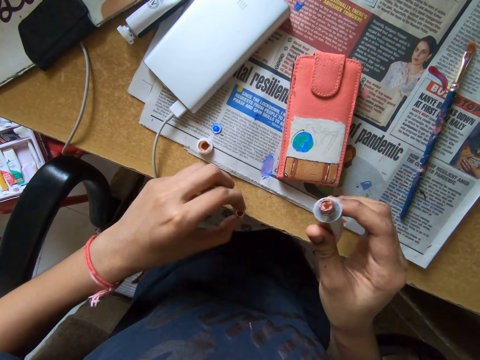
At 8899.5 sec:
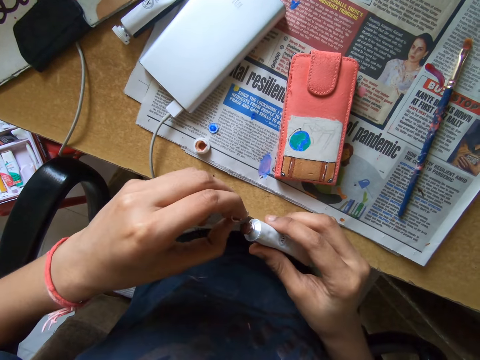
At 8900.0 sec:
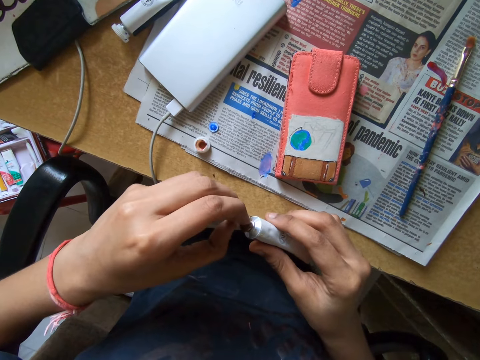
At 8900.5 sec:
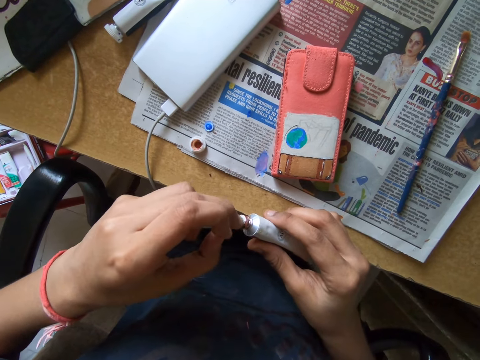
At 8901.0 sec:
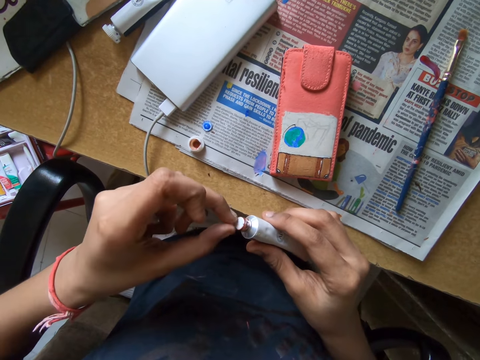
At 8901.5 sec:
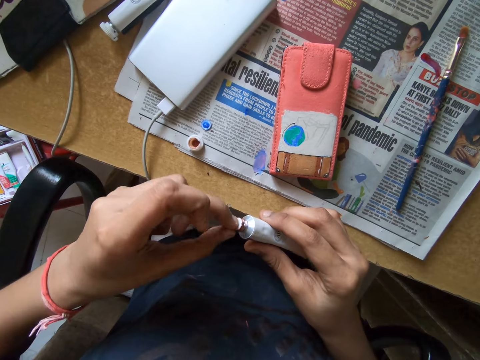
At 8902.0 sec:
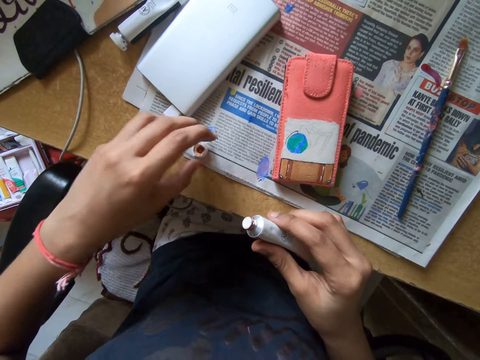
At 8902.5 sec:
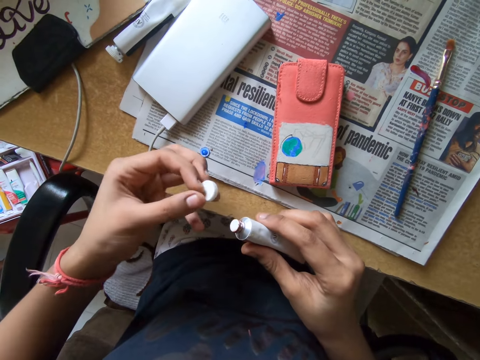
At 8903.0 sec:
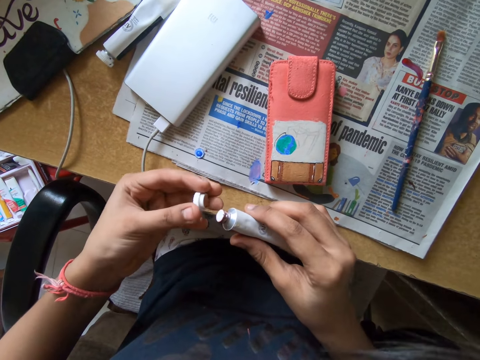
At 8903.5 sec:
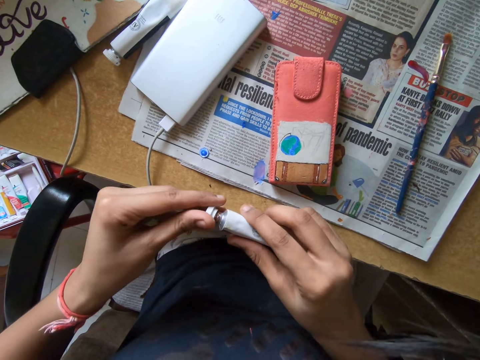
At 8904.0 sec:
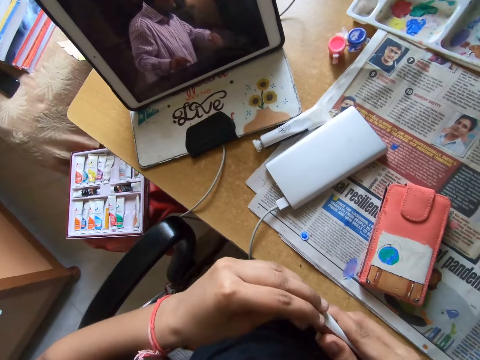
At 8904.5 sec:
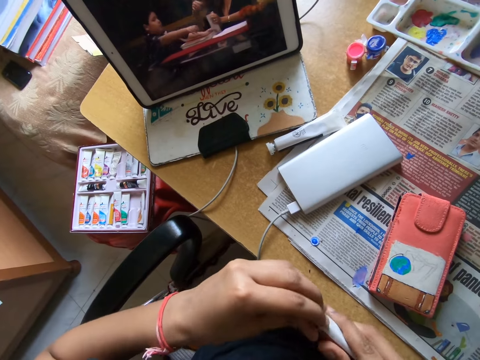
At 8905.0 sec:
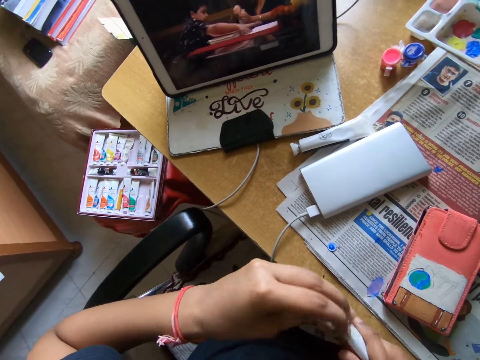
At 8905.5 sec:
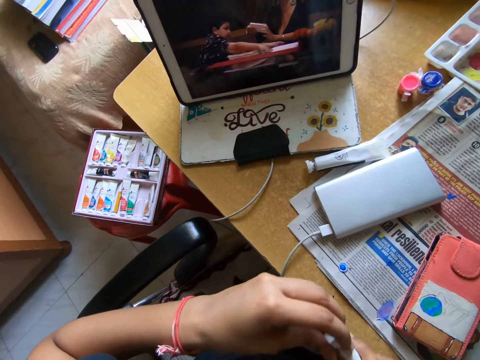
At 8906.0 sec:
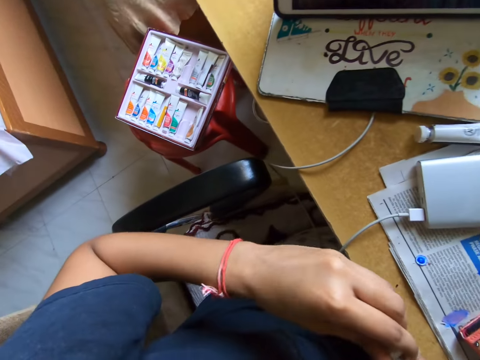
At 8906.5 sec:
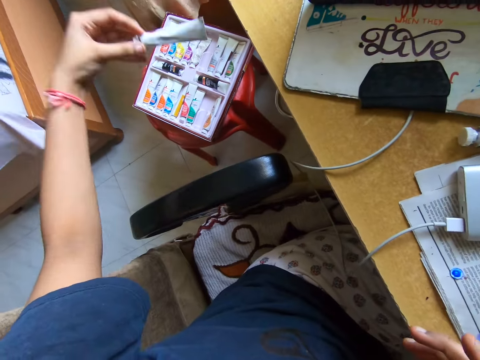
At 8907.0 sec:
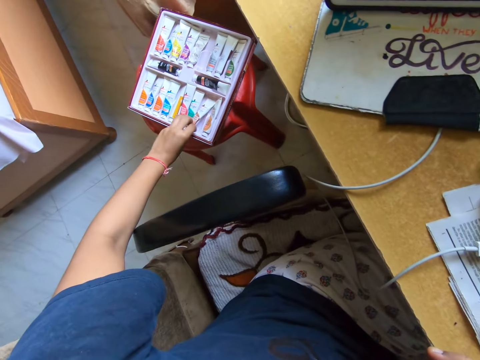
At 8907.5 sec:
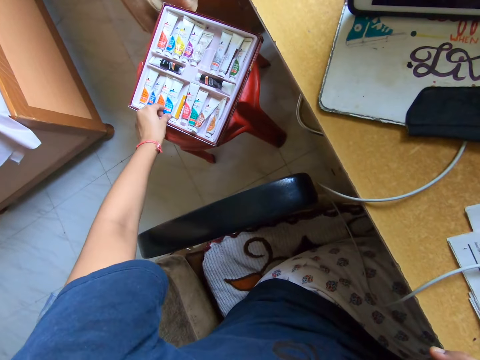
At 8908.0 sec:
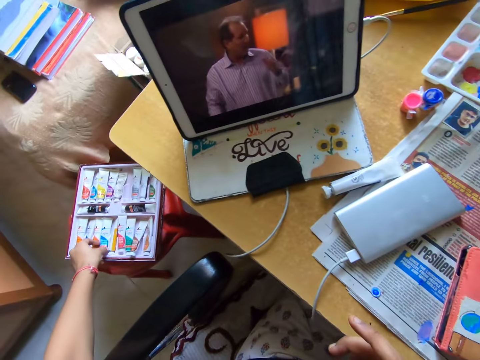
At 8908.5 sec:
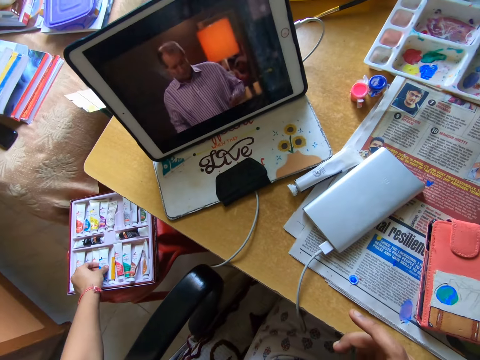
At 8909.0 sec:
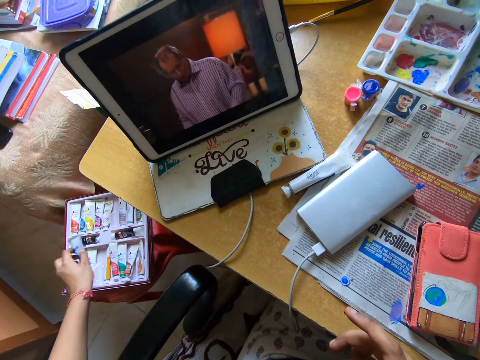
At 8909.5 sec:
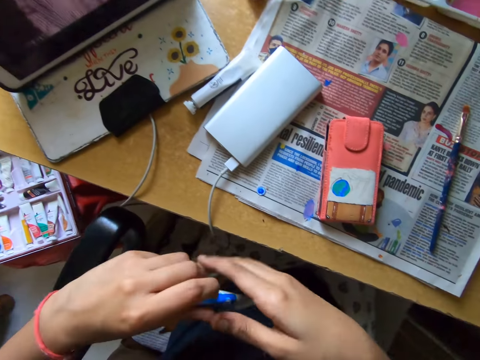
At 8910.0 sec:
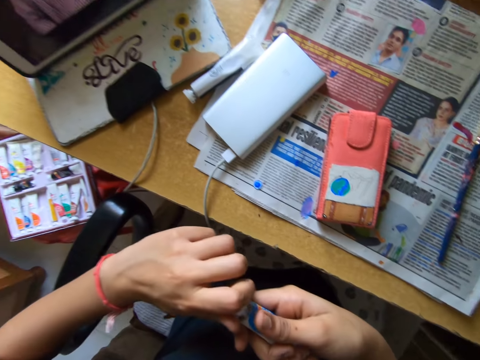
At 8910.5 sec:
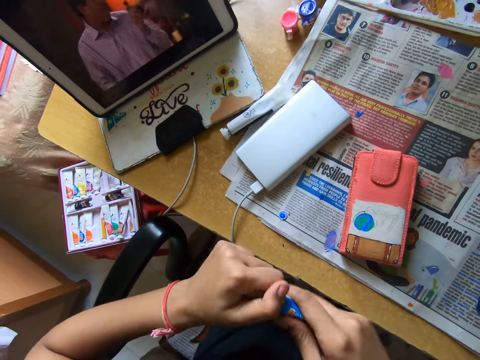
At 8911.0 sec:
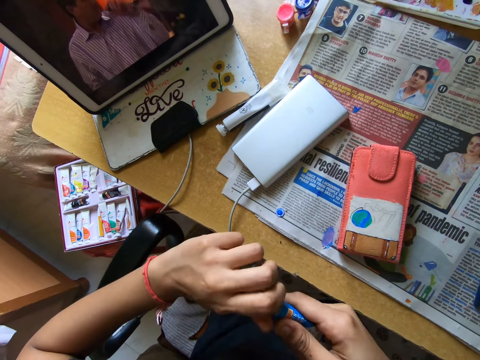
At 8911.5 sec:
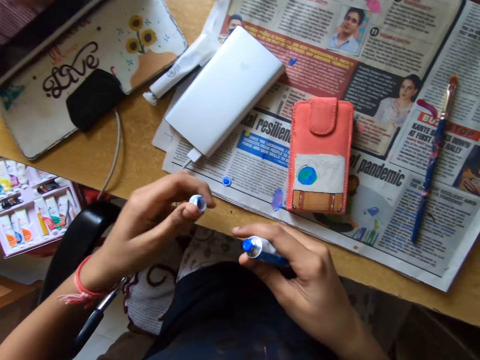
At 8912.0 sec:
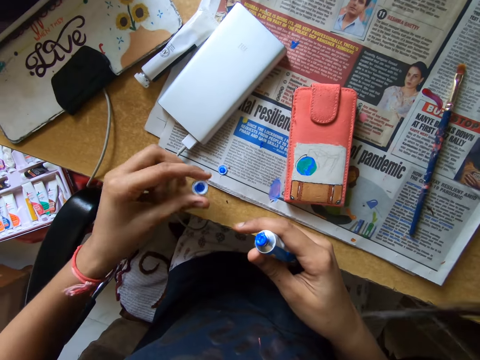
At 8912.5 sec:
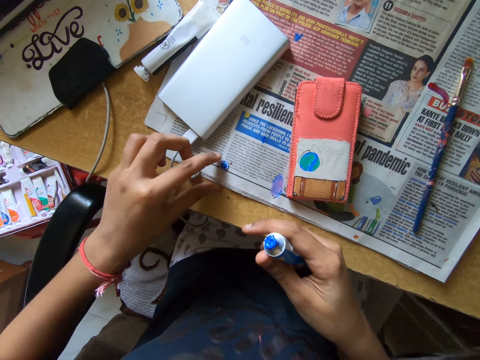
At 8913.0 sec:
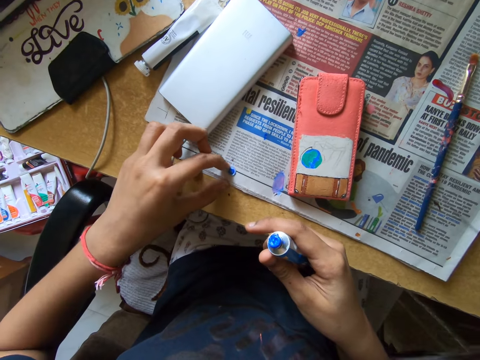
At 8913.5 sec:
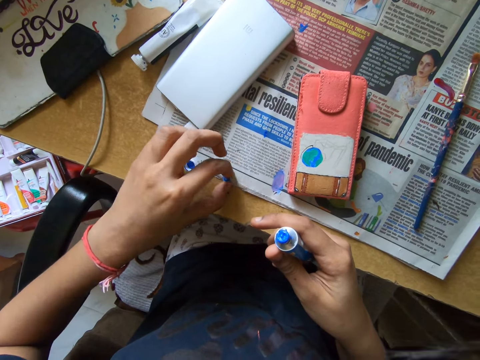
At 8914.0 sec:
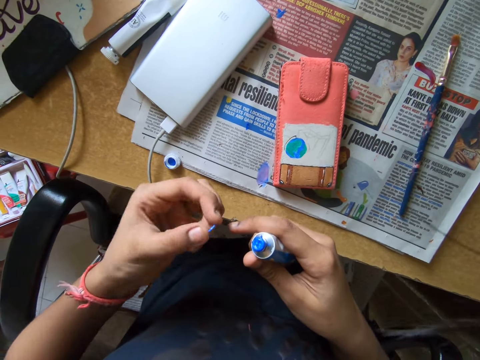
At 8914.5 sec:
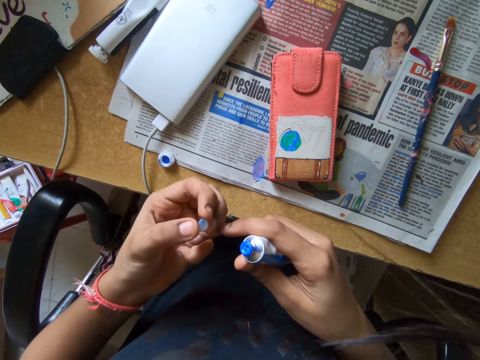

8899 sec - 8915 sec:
The camera wearer closes the paint tube or paint bottle with the cover in his left hand. He picks up the lid from the table with his left hand. He closes the paint tube with the lid in his left hand. He looks around a room. He puts the lid on the paint bottle. He drops the paint tube in the paint pack with his left hand. He picks up the paint tube from the paint pack with his left hand. He opens the paint tube with both hands. He drops the lid on the table with his left hand. He picks up the cover from the table with his left hand.

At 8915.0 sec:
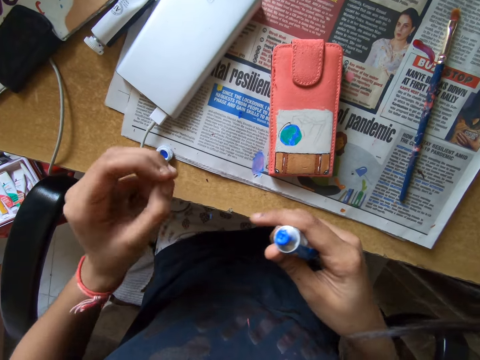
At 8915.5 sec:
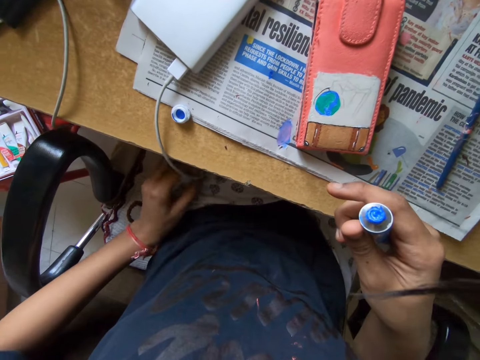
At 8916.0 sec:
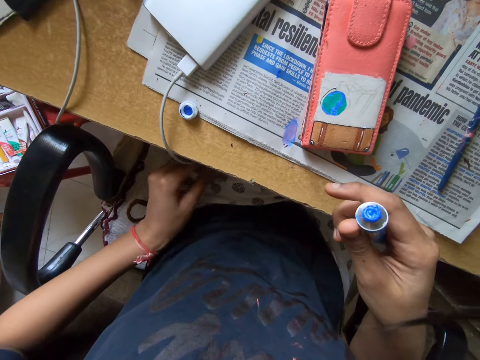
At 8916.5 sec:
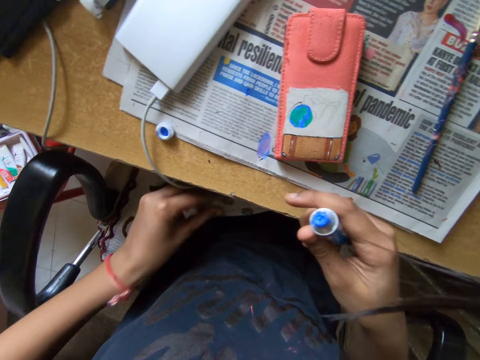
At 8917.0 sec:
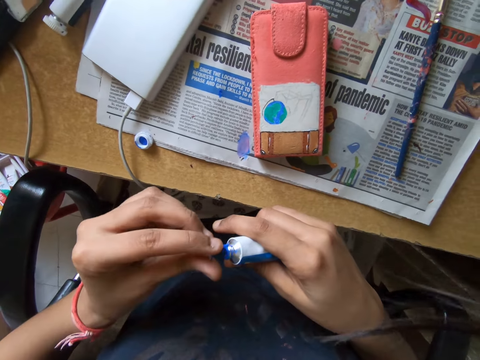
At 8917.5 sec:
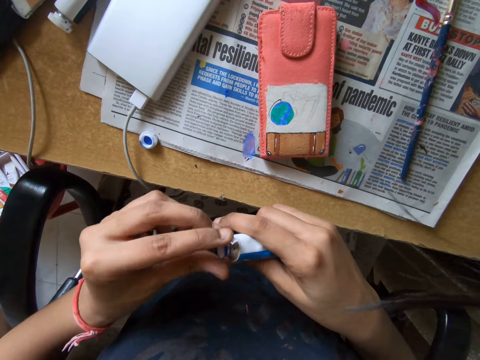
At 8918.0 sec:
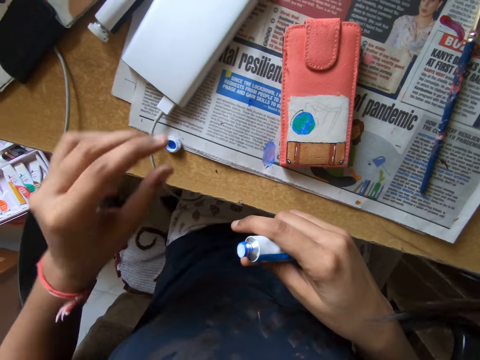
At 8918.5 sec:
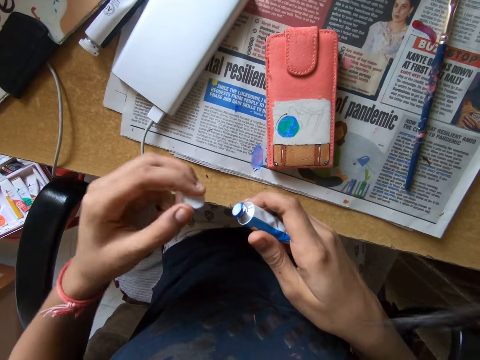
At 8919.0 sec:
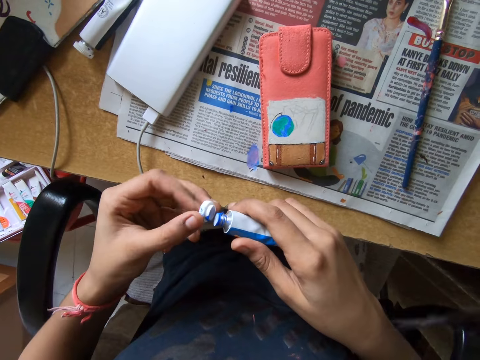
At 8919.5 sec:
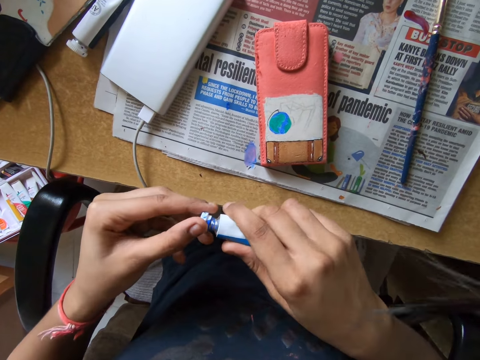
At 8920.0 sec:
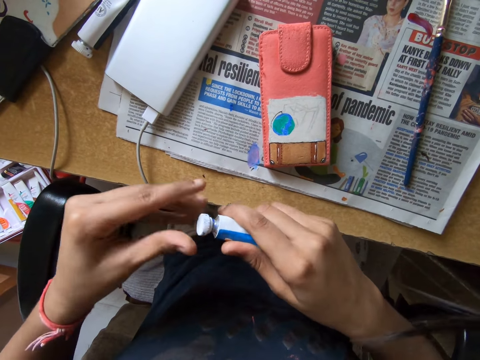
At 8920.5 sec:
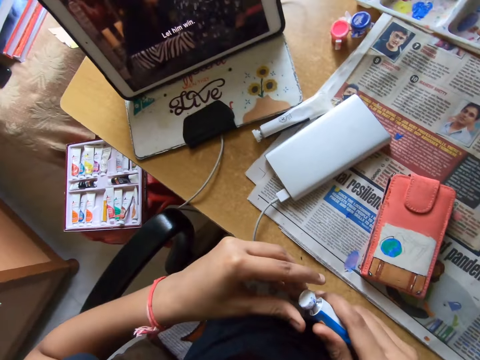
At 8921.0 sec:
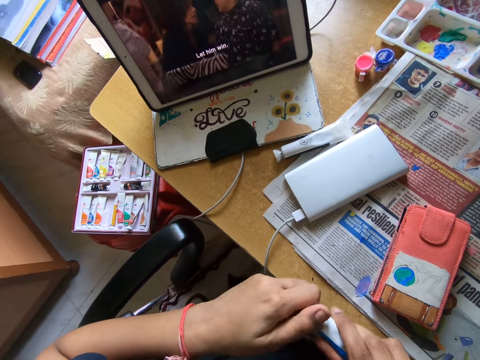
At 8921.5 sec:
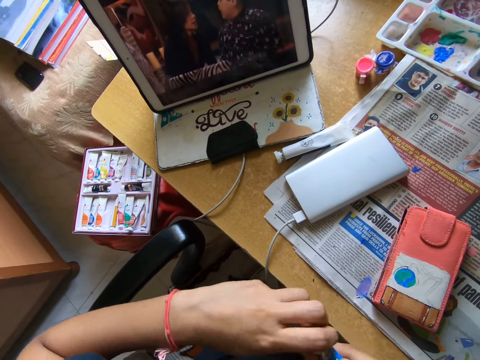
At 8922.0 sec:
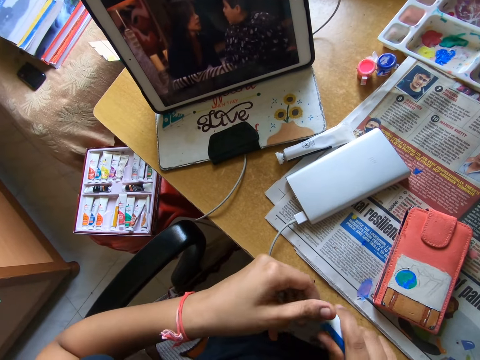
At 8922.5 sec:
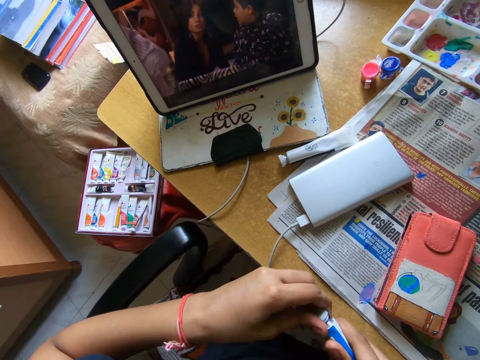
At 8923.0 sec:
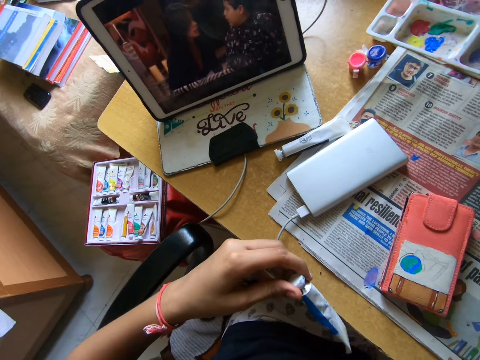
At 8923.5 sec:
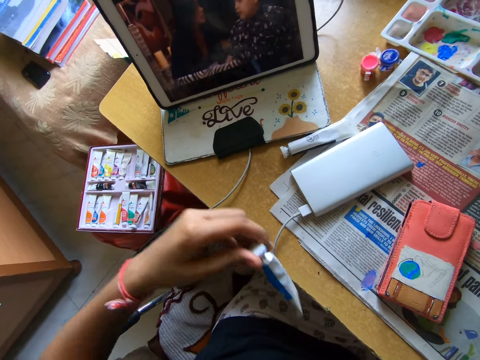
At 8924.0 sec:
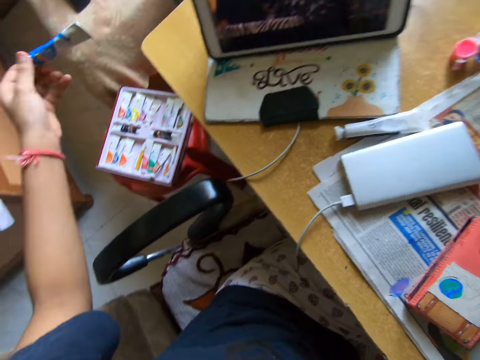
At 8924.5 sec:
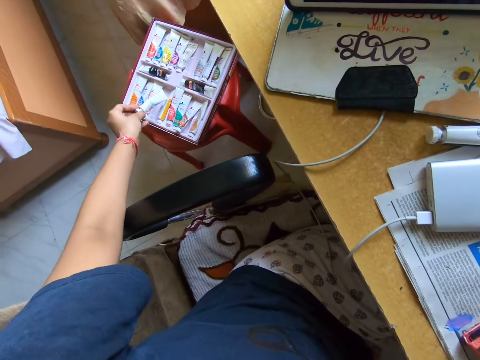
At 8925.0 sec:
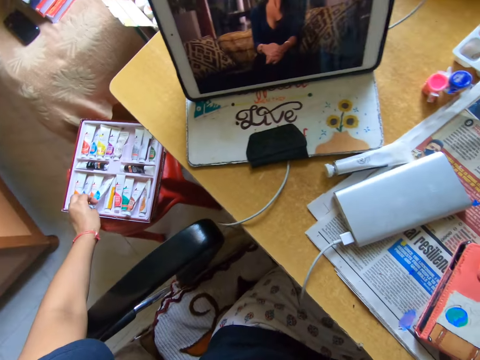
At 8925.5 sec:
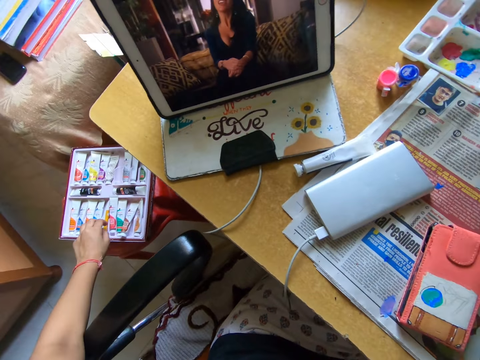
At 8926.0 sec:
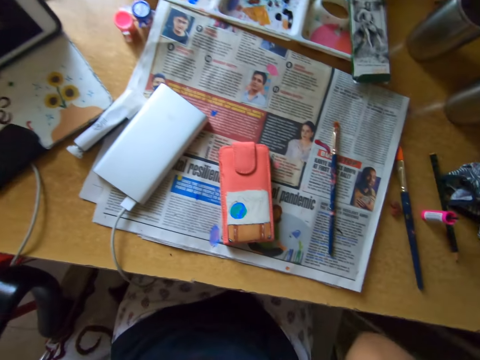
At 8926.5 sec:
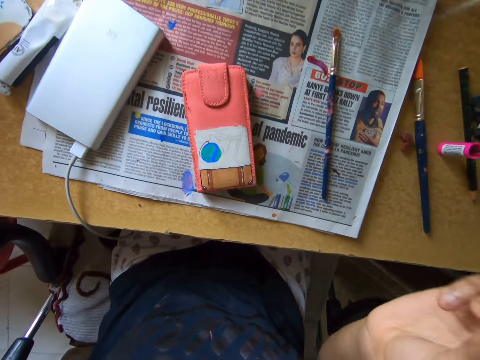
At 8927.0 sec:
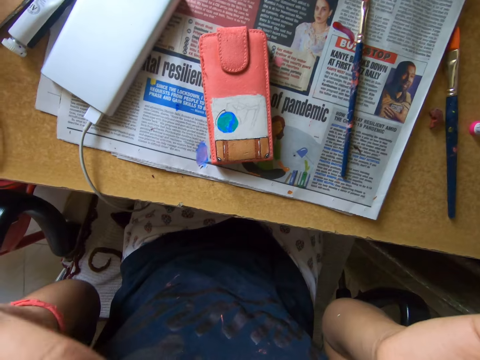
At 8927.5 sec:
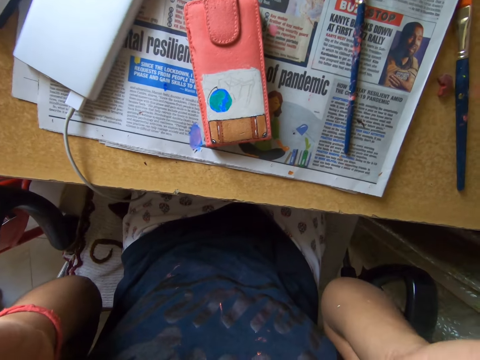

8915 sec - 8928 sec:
The camera wearer picks up a lid holder or cover from a lap. He closes the paint tube with the cover in his left hand. He picks up the lid from the table with his left hand. He closes the paint tube with the lid in his left hand. He looks around a room. He drops the paint tube in the paint pack with his left hand. He drops the paint tube in the paint pack with his left hand again. He looks around a room.
